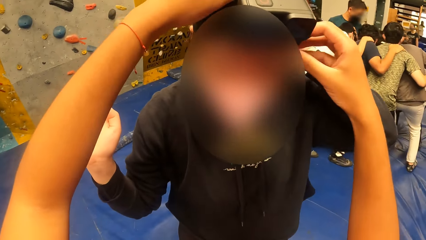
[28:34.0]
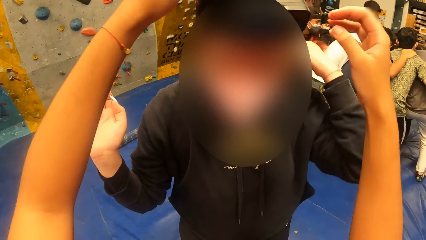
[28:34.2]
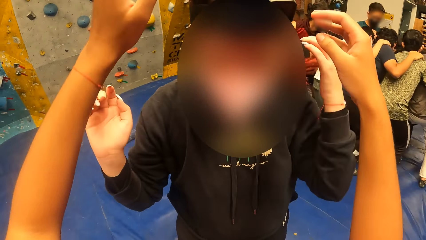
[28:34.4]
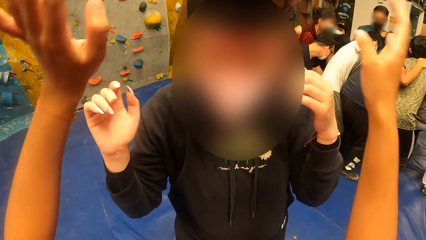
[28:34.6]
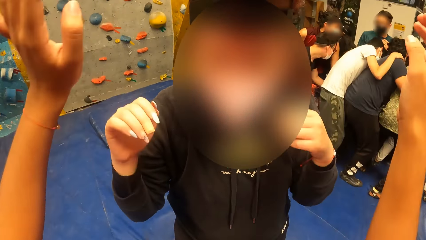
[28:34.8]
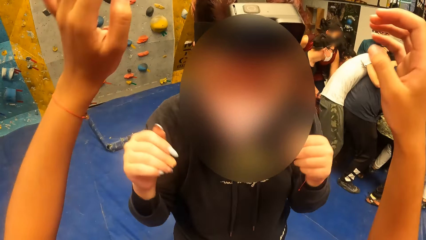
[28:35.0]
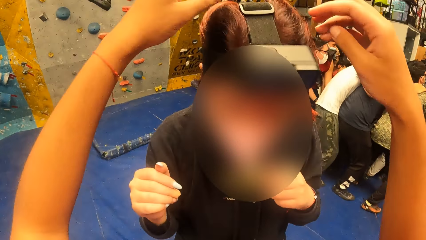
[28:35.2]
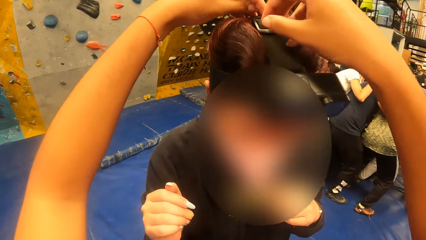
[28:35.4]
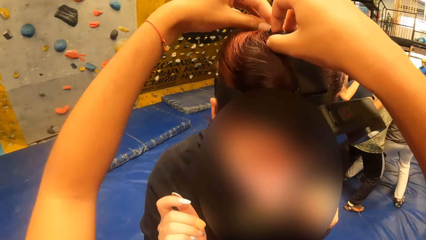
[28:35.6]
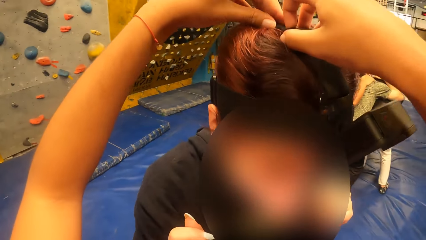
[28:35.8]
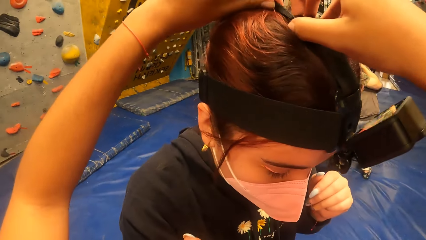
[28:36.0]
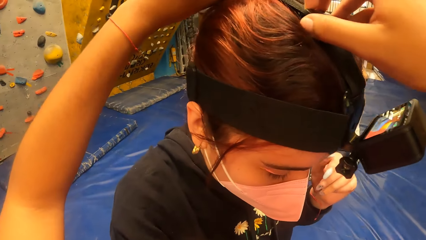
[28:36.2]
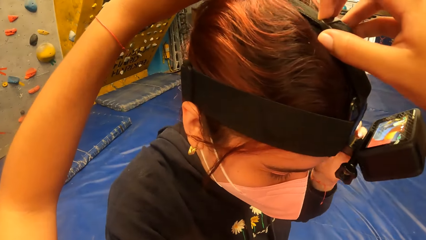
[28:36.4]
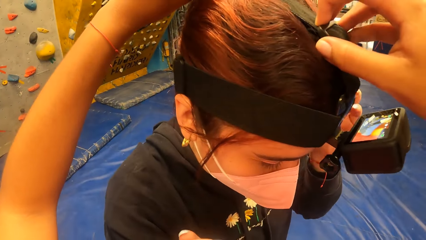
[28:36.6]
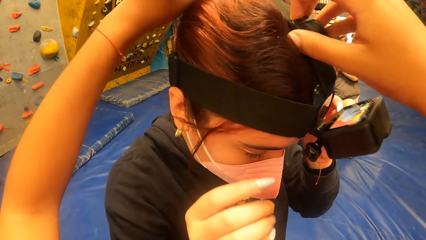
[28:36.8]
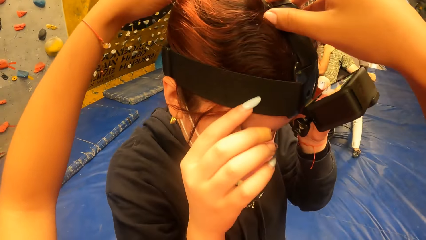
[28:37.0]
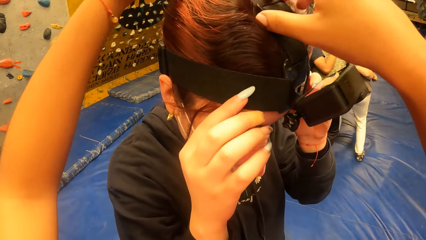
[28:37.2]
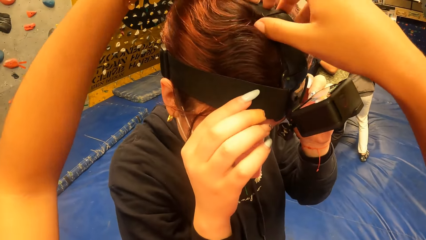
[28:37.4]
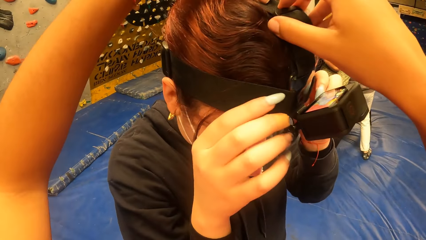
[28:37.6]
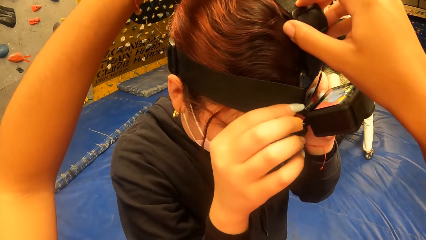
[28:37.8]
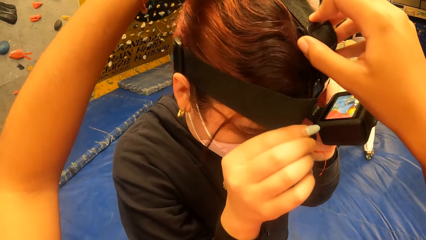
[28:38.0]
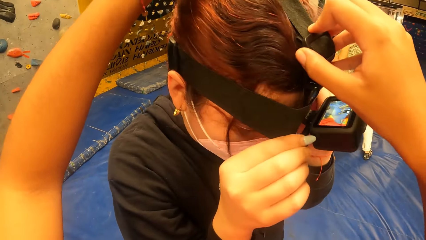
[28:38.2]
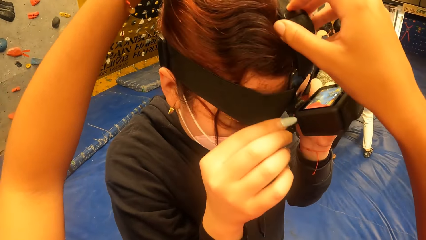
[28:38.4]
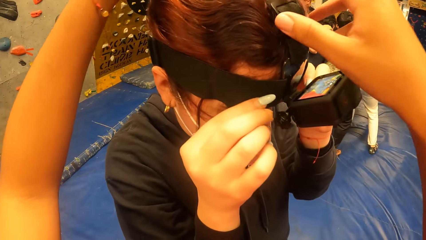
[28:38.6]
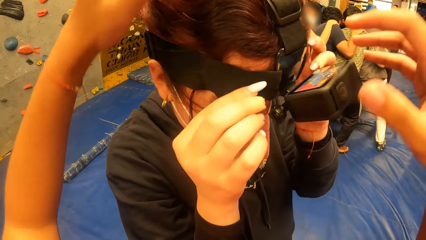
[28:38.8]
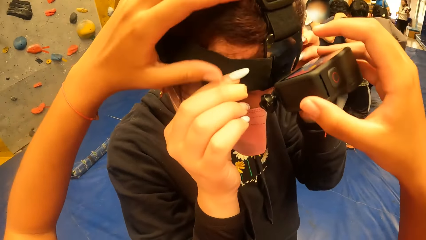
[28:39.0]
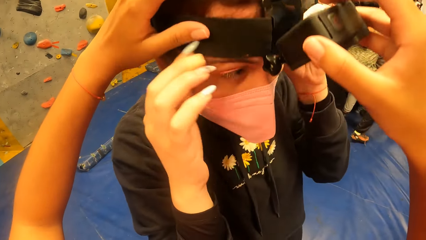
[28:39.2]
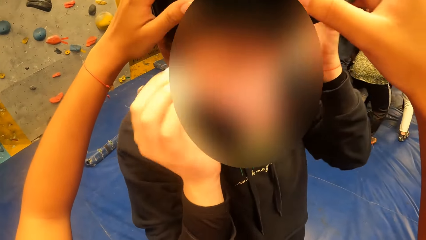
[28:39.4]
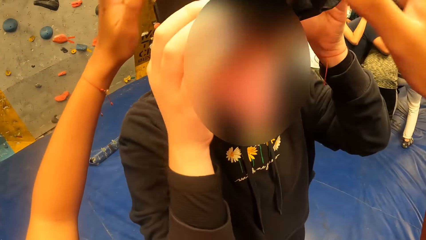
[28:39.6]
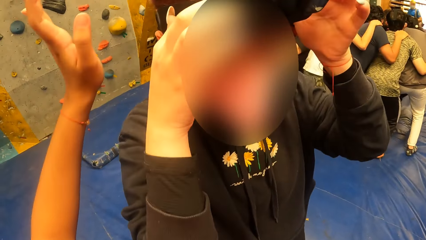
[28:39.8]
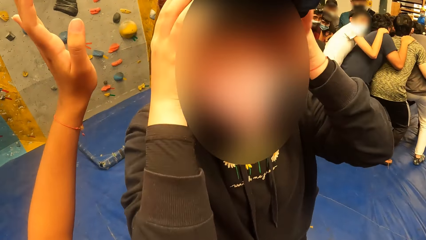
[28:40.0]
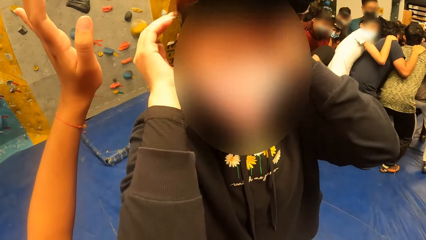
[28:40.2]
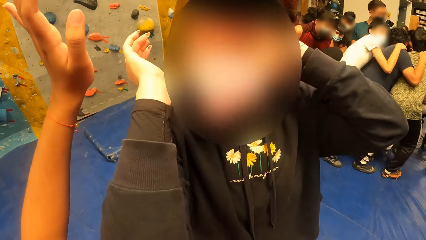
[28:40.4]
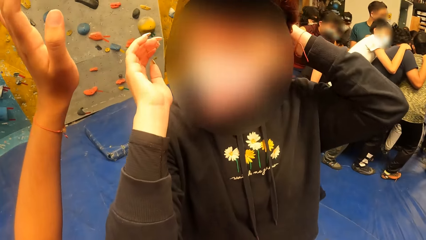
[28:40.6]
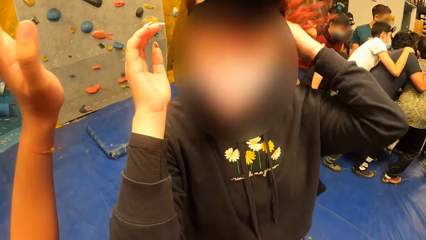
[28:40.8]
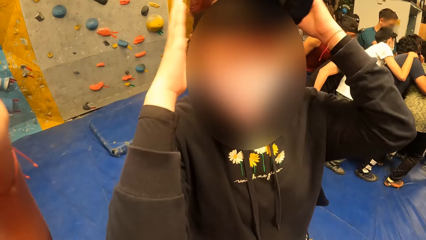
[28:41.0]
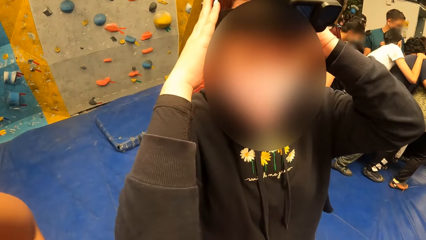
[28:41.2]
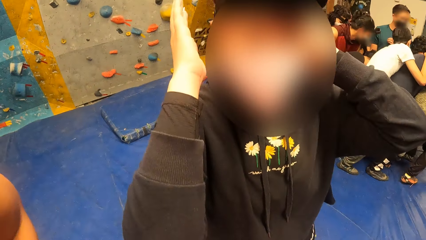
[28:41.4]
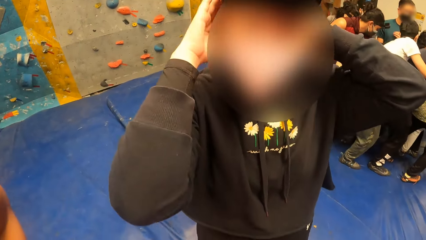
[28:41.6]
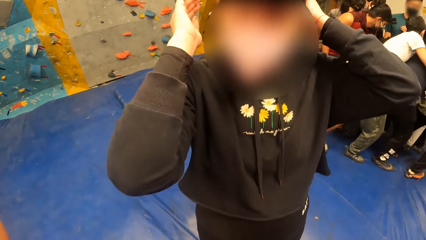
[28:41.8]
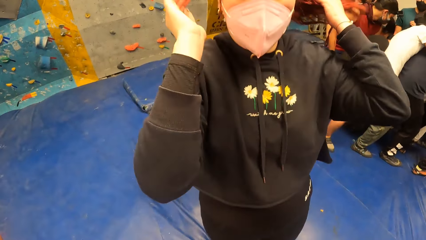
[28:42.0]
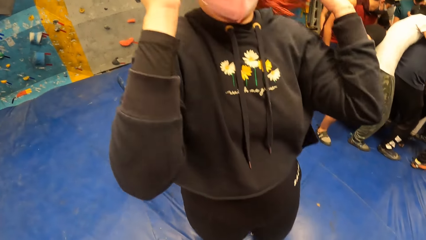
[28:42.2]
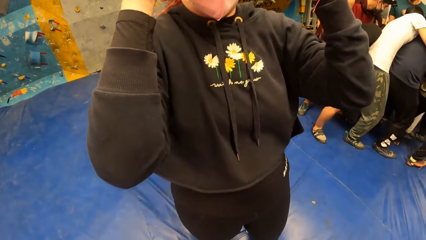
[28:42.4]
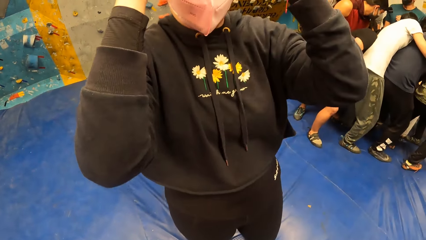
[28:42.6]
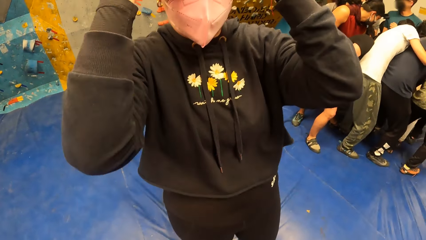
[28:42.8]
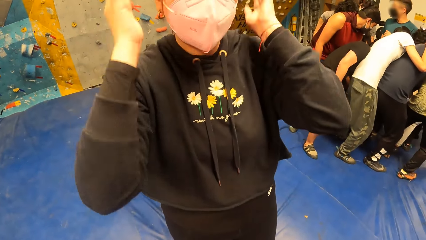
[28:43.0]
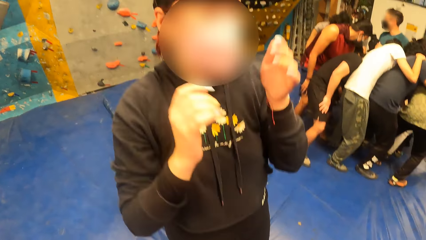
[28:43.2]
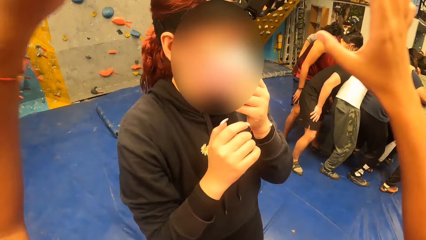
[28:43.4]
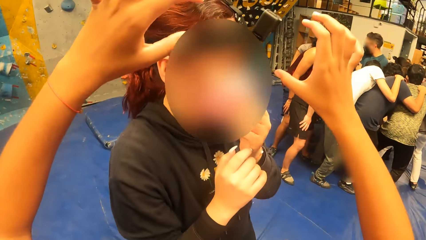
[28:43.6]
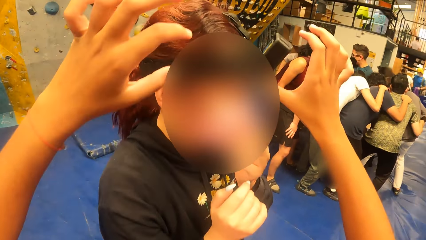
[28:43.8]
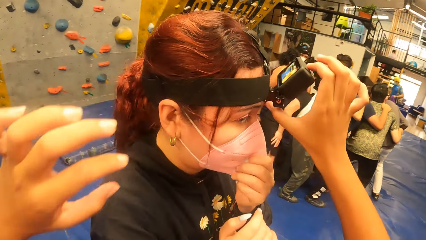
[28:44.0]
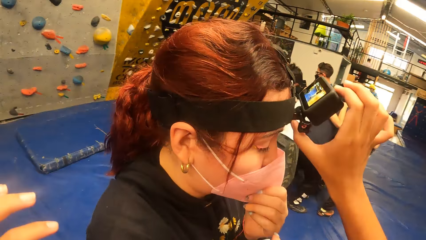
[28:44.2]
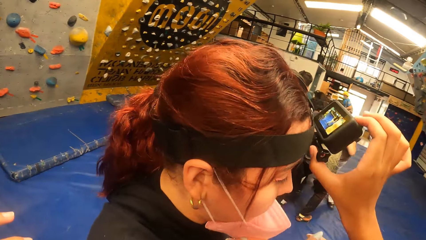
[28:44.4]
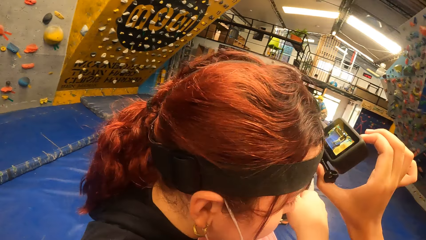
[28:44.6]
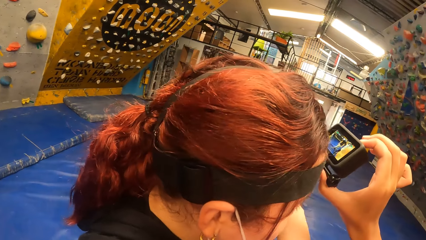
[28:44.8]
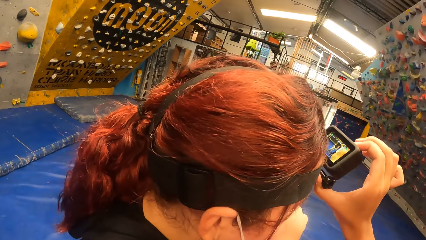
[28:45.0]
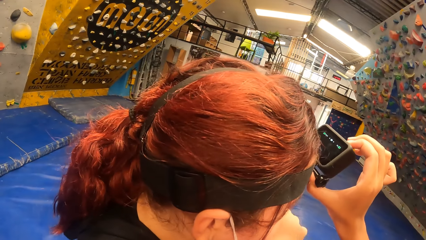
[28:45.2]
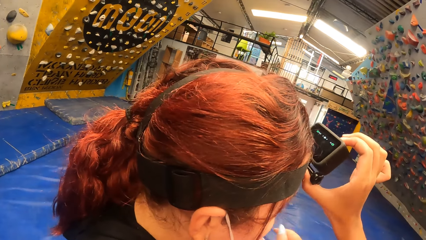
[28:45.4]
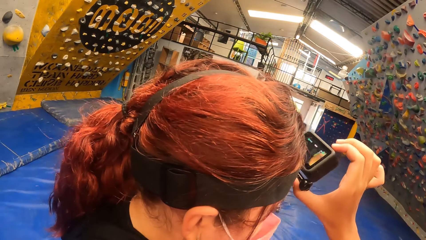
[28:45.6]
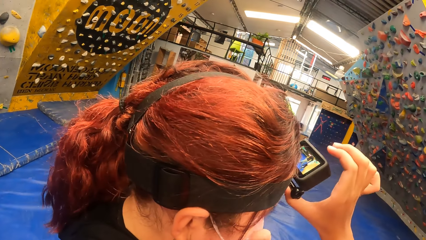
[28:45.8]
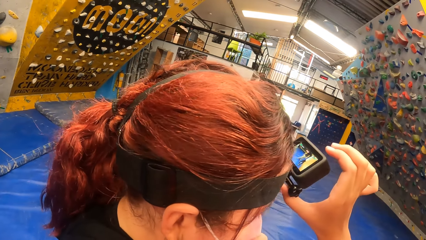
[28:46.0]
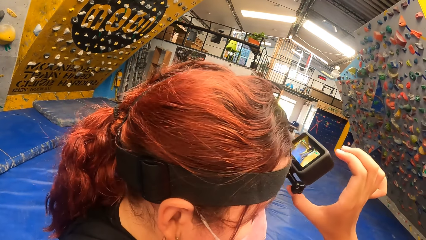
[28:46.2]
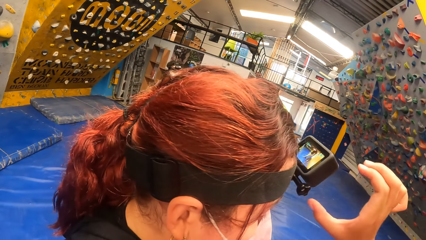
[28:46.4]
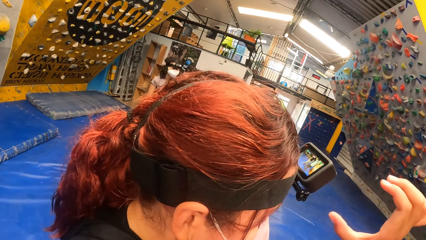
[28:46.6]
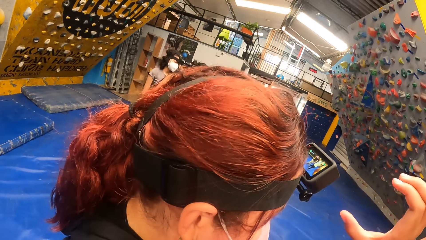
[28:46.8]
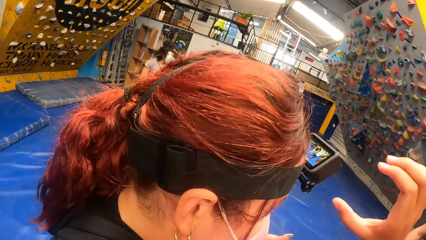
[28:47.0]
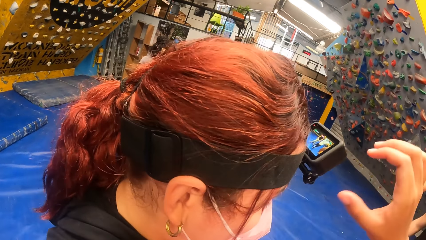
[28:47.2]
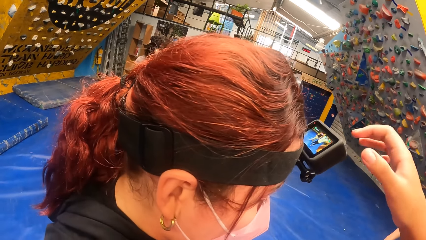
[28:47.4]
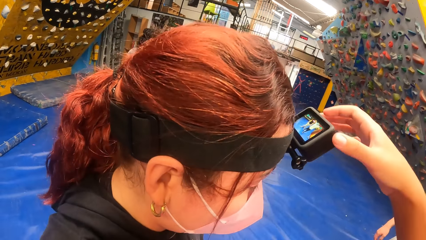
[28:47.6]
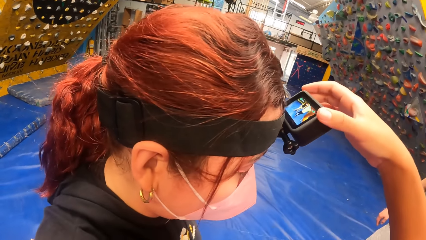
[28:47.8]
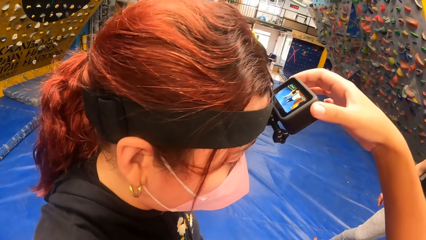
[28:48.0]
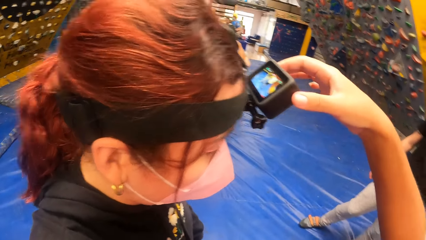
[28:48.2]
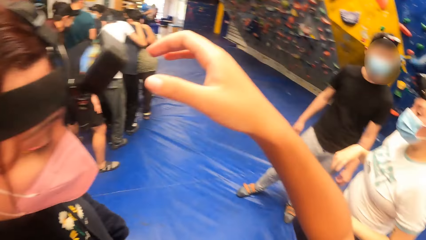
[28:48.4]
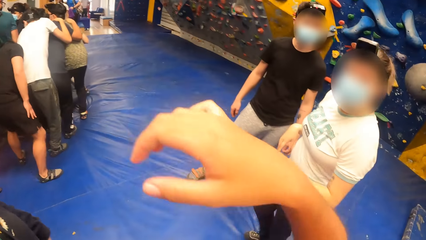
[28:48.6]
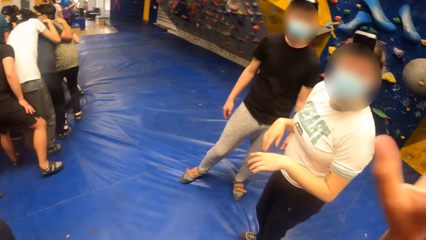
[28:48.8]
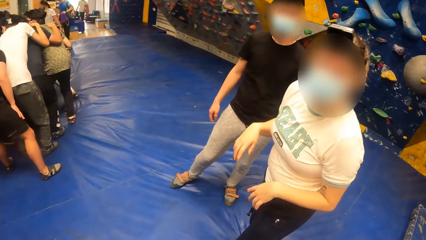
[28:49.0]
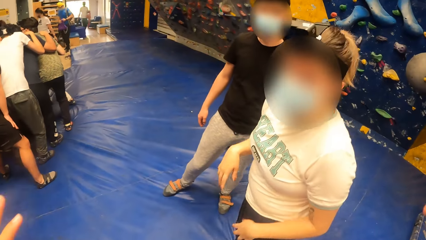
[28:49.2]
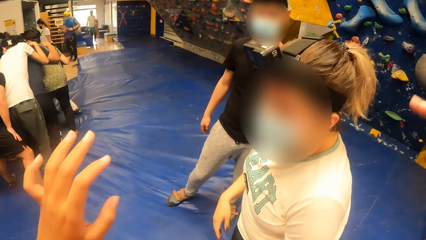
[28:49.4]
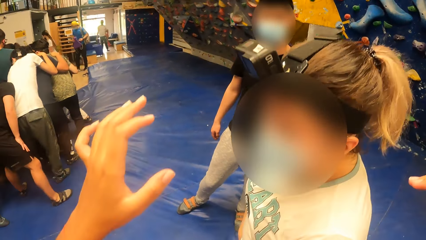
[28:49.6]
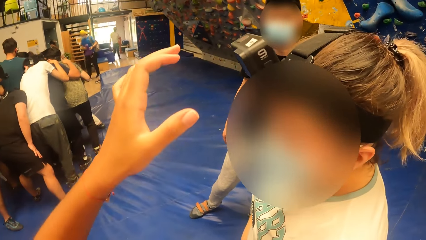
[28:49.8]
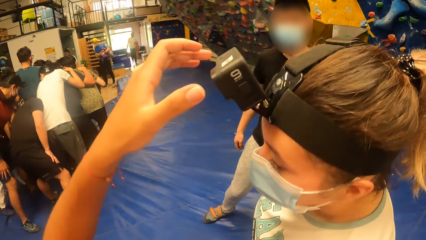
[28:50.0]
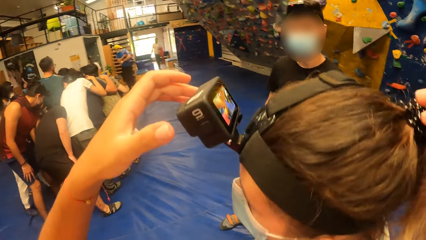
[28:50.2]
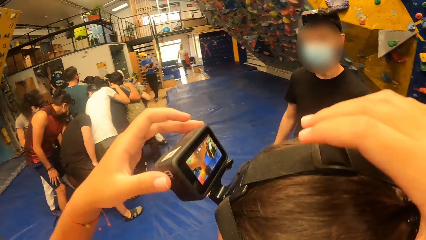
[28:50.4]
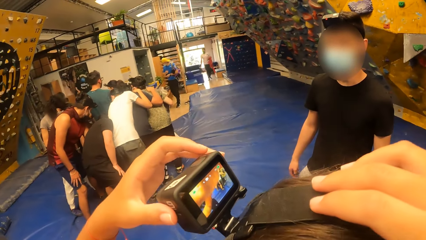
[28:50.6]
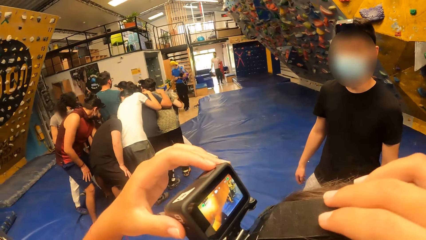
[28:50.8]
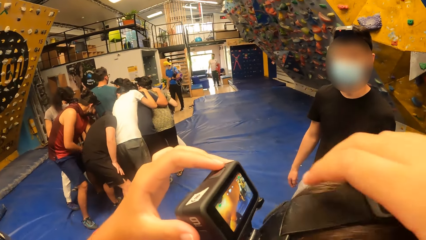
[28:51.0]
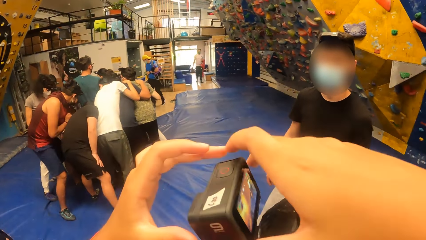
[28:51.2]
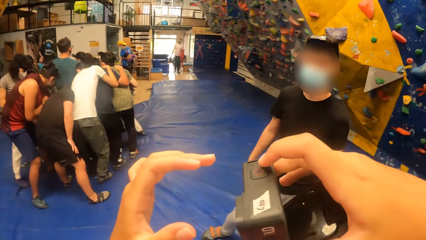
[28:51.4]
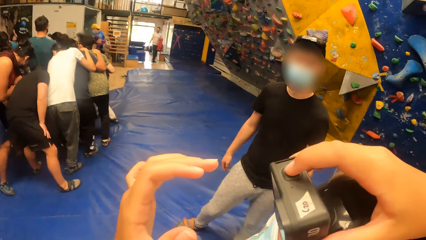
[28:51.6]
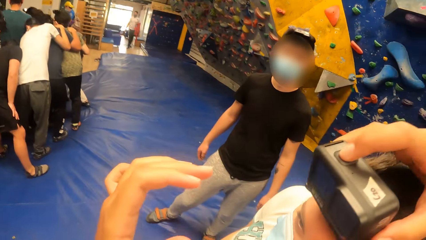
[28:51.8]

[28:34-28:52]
The camera wearer moves her hands and adjusts the camera on the head of a woman. The woman adjusts the camera. The camera wearer moves her hands. The woman adjusts the camera and moves her hands. The camera wearer moves her hands. She adjusts the camera on the head of the woman. She clicks the camera on the head of the woman with her right hand. She moves her hand. She adjusts the camera on the head of another woman. She touches the camera on the head of the other woman with both hands.
